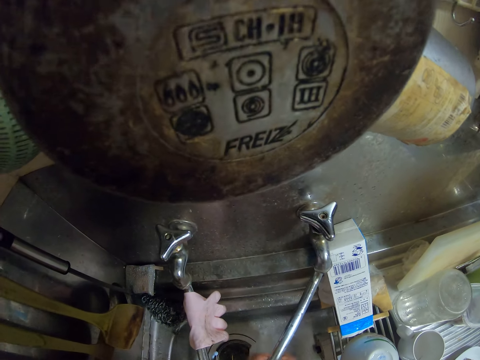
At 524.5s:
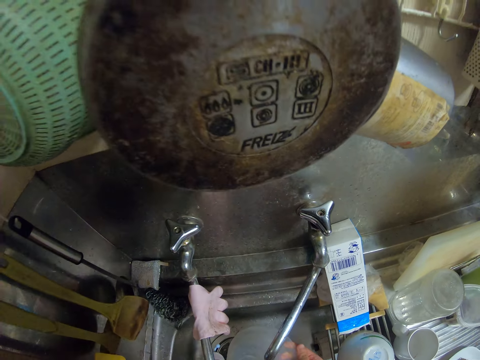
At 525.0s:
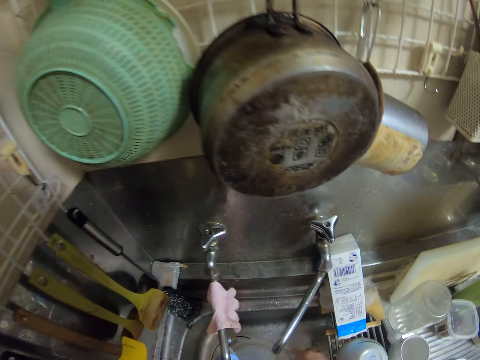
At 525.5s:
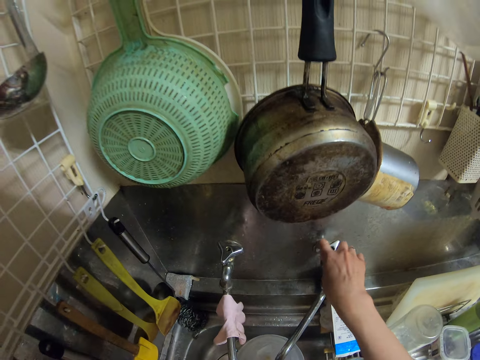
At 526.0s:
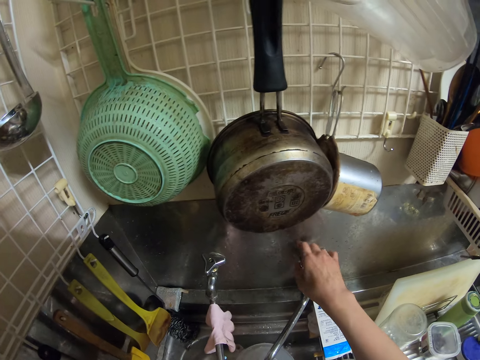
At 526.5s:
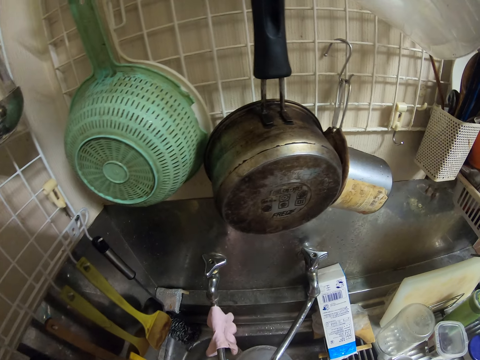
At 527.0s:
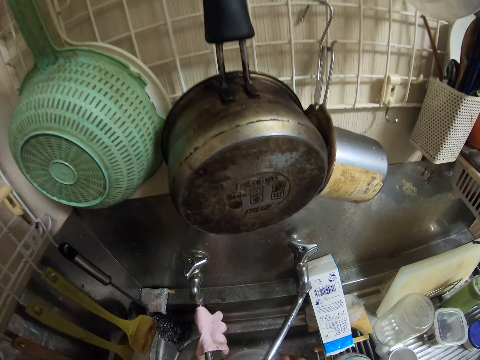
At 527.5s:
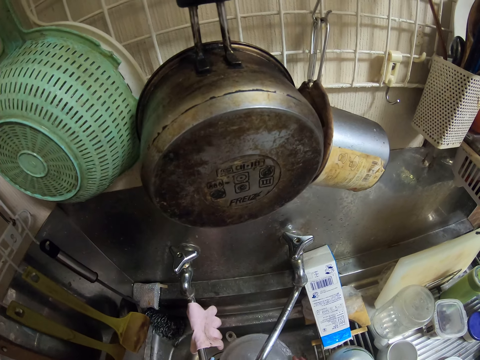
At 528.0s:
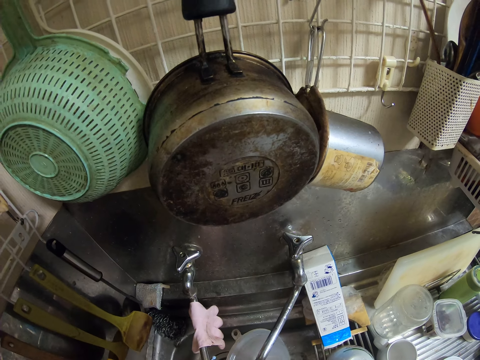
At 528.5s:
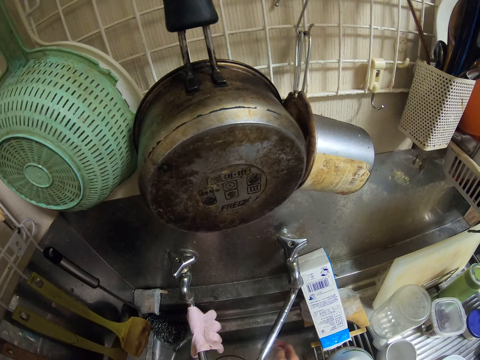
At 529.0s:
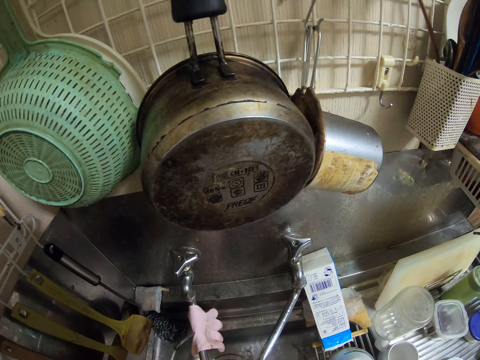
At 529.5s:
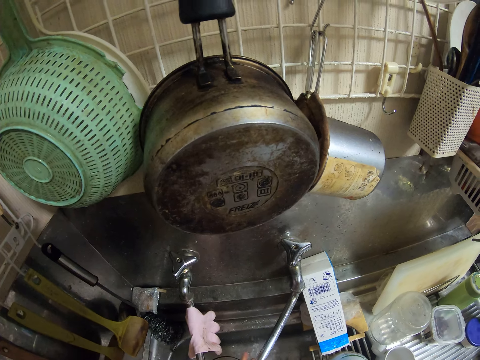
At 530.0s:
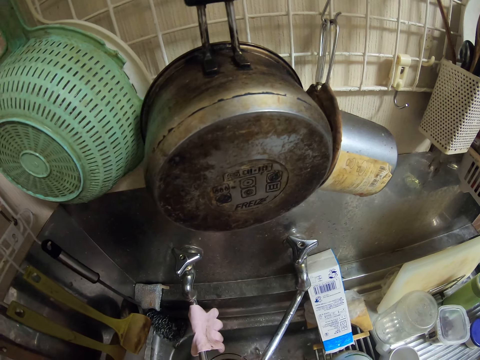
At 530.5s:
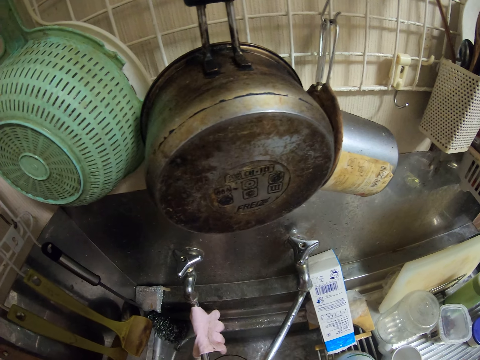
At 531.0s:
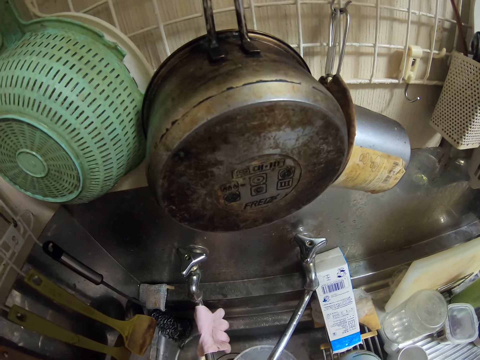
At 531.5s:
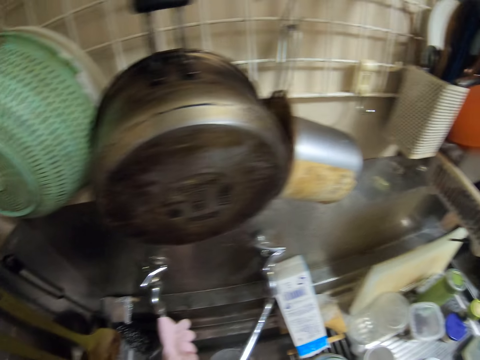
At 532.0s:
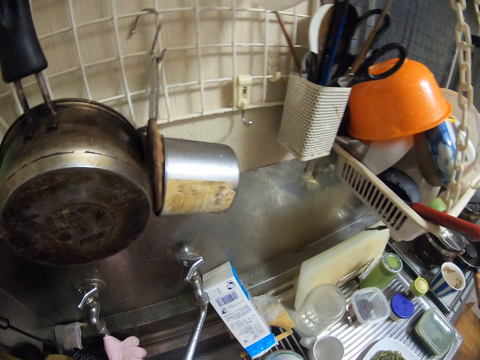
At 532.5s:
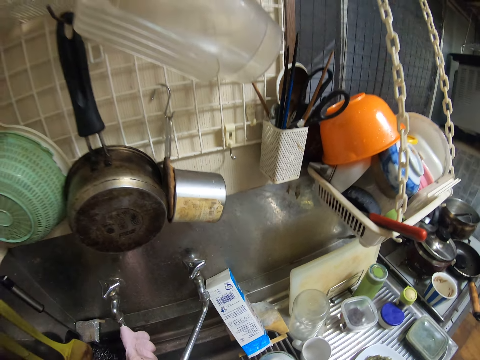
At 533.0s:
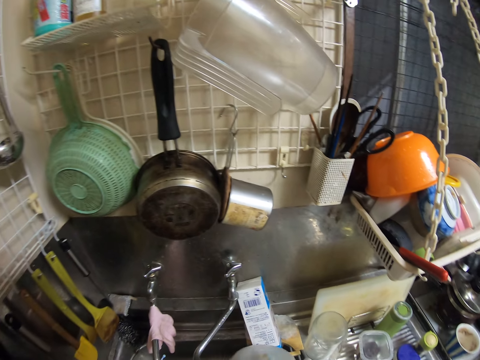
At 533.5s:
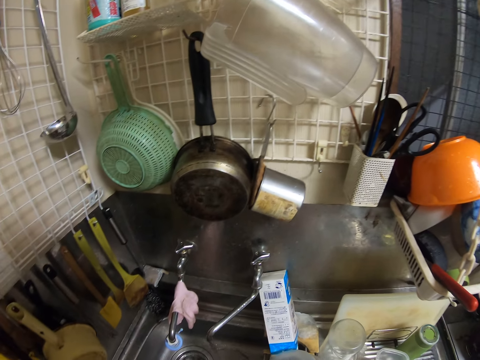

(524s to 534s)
The camera wearer opens the tap. They wash the bowl. They drop the bowl on a basket.

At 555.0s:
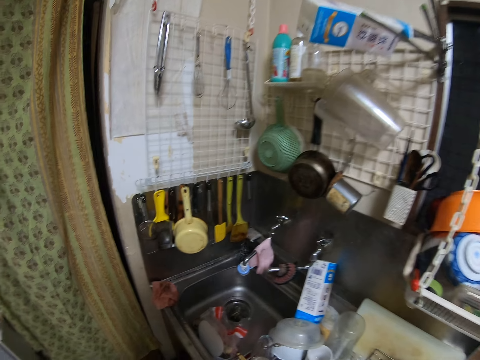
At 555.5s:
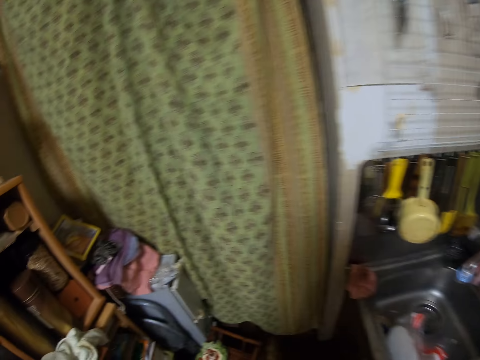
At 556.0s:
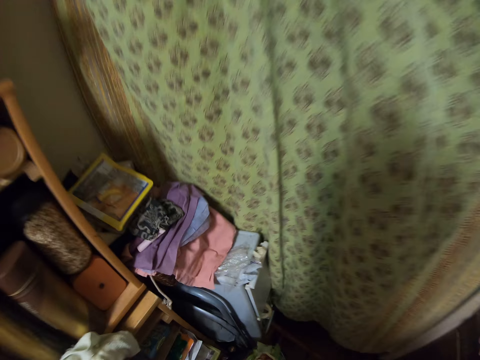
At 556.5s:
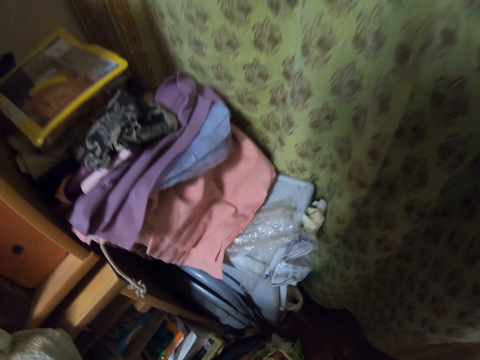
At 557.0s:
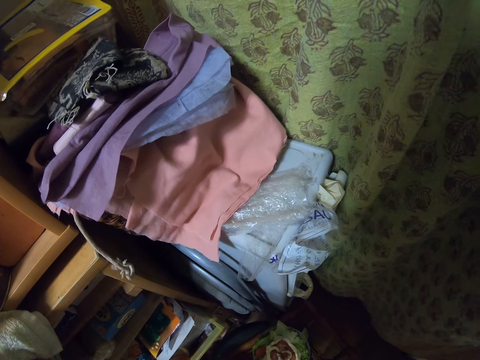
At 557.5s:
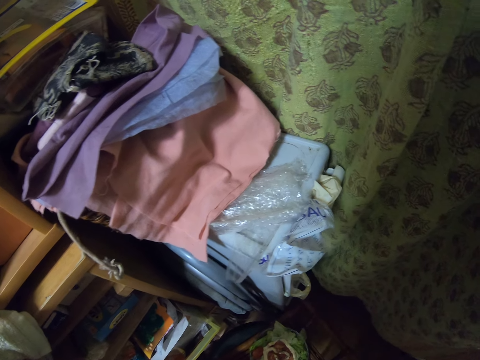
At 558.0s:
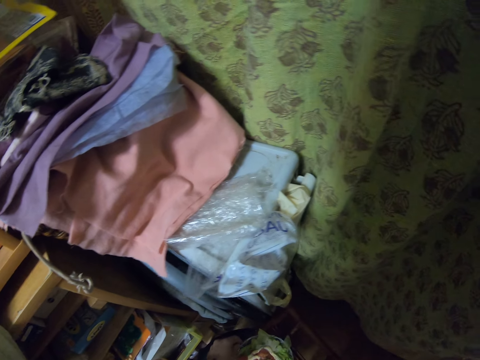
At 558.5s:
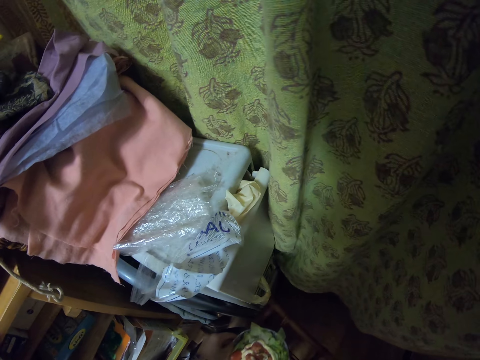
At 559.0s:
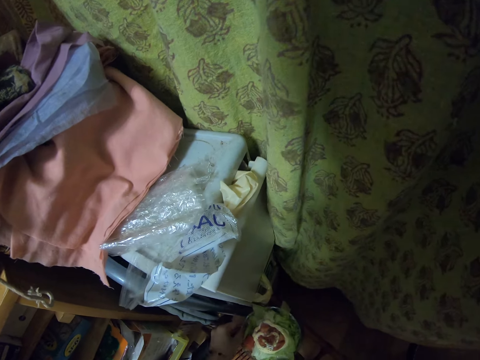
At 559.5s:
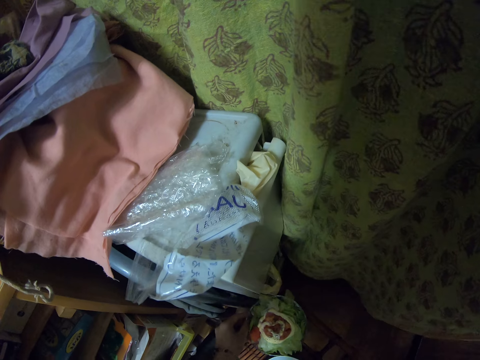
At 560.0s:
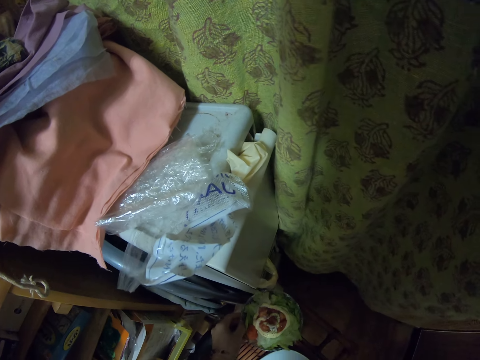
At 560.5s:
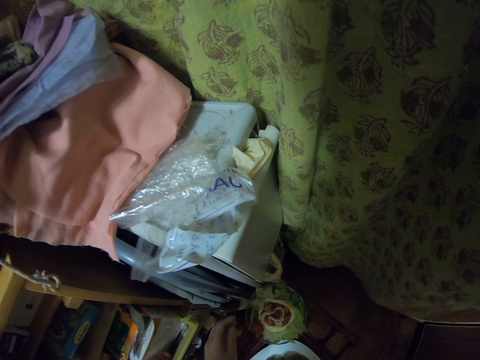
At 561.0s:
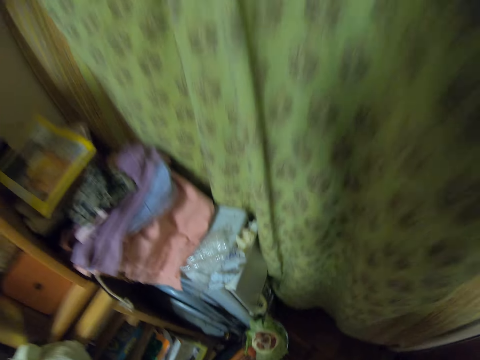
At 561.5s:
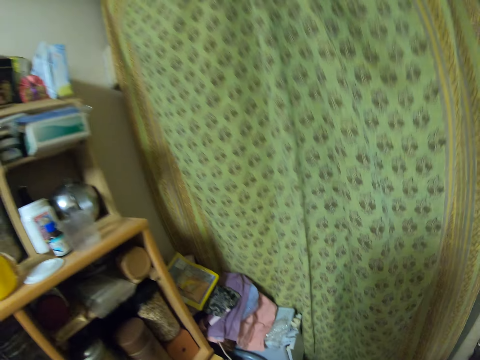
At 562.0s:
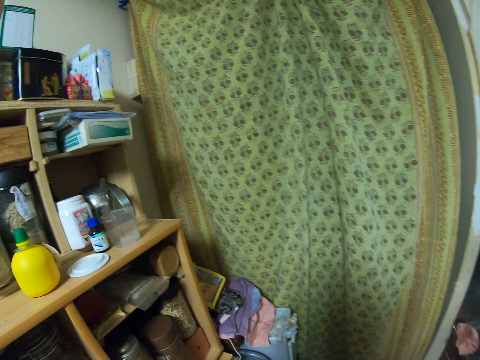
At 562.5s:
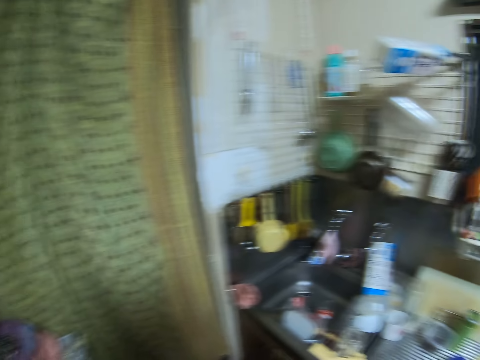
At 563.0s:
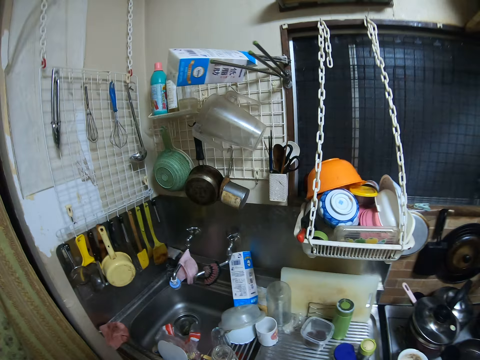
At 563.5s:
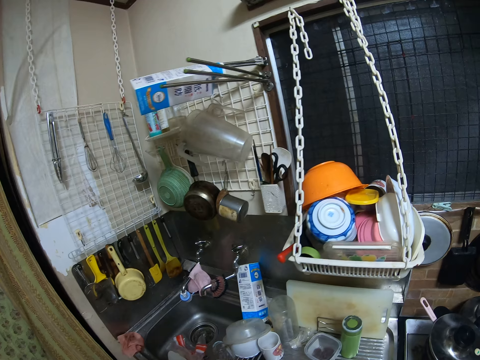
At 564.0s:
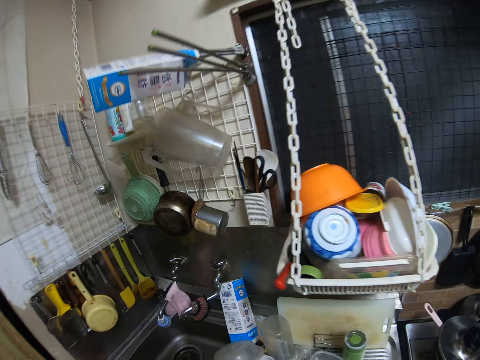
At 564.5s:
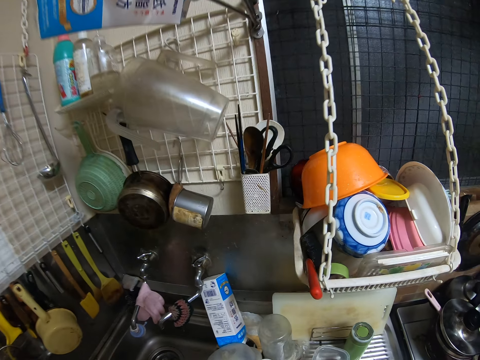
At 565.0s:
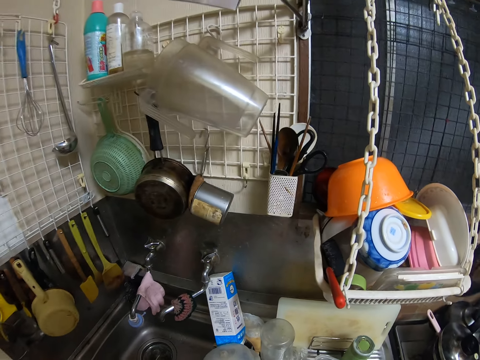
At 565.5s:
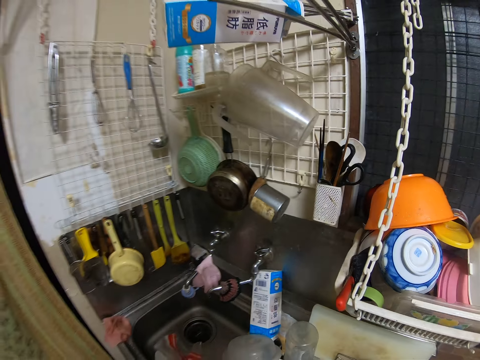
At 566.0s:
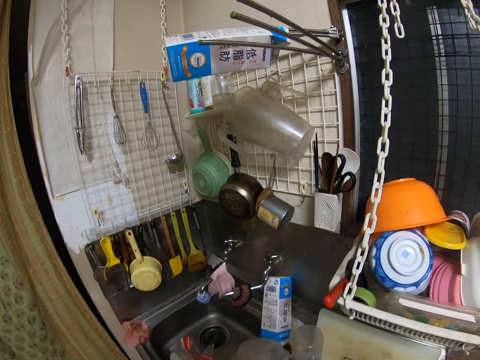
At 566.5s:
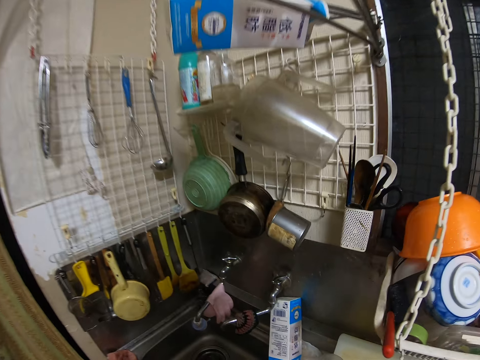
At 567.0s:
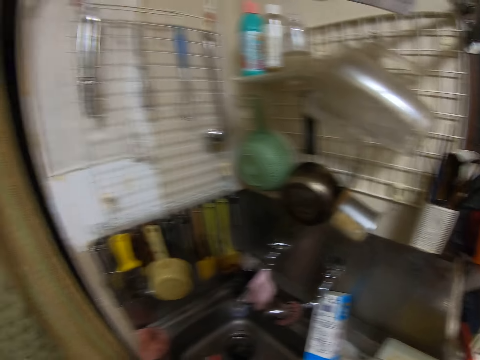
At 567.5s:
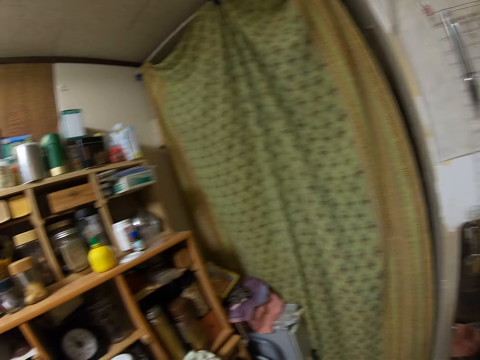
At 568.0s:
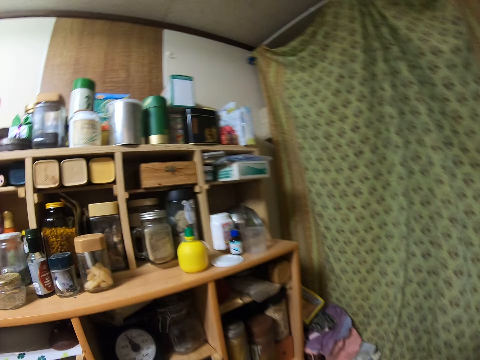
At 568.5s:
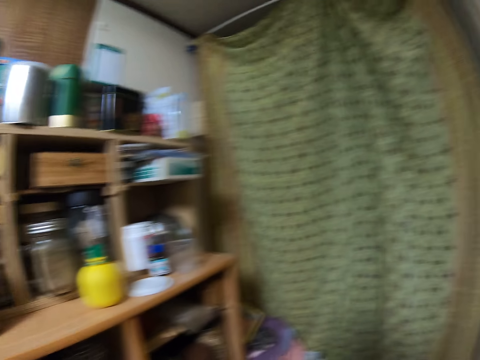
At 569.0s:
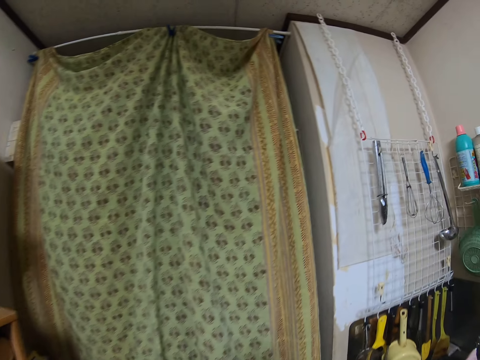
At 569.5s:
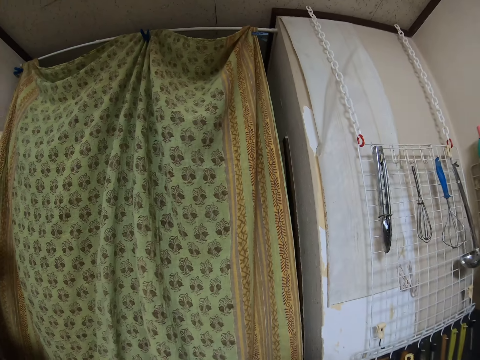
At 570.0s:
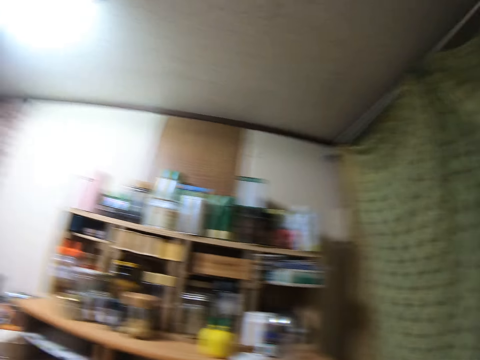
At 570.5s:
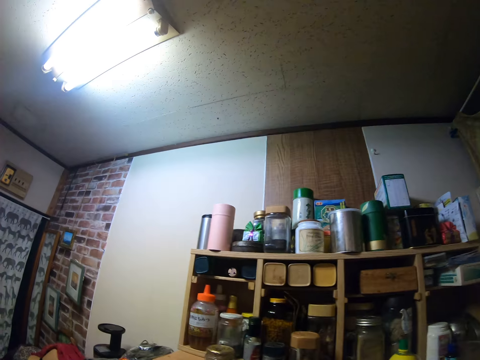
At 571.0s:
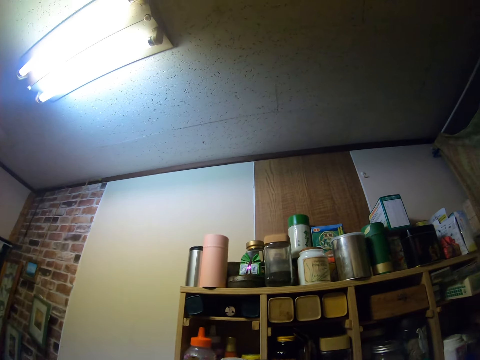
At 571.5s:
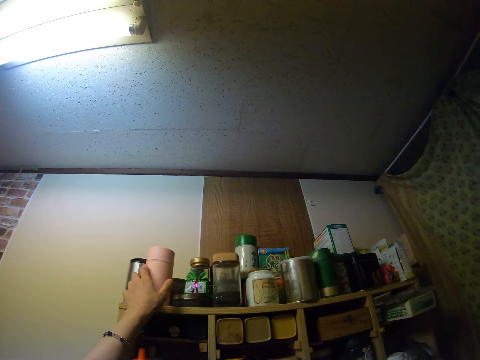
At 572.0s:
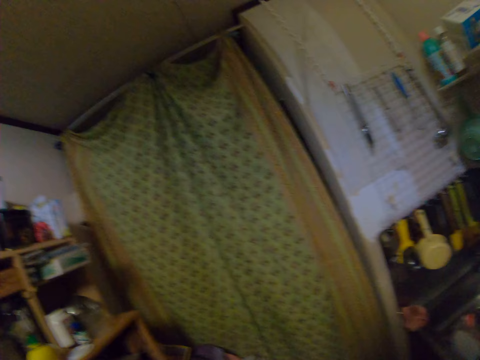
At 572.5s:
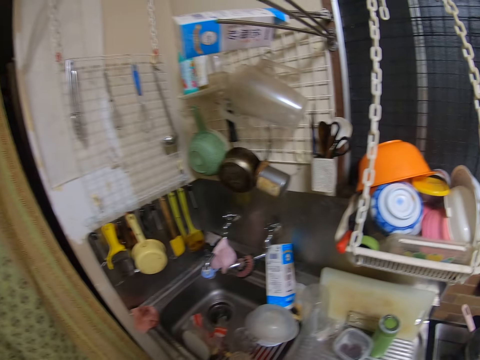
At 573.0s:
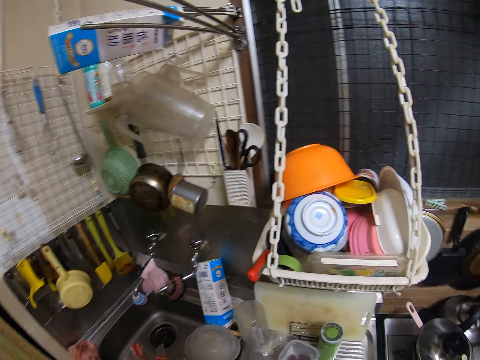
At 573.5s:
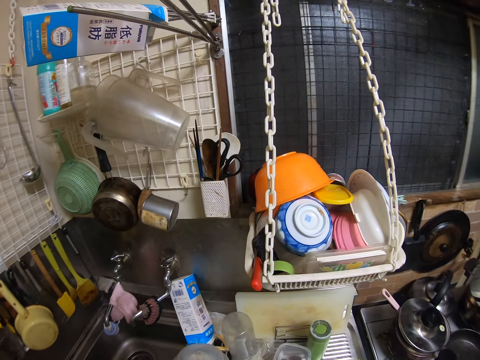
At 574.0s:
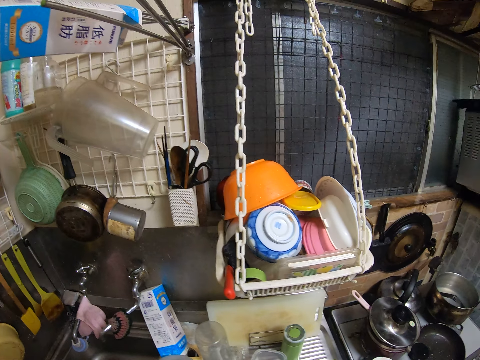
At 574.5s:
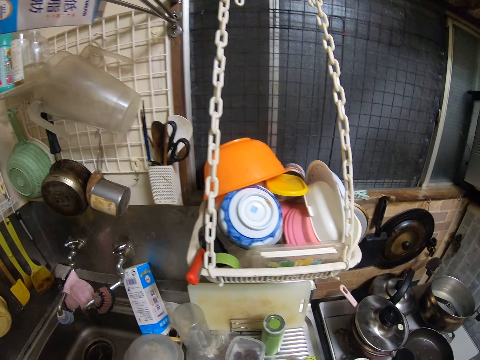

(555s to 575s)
The camera wearer slightly moves a plate on the floor. They drop the plate. They move a cup. They pick up a can or bottle from the top shelf.
